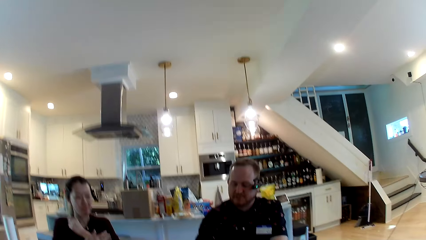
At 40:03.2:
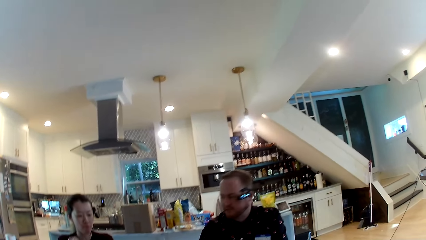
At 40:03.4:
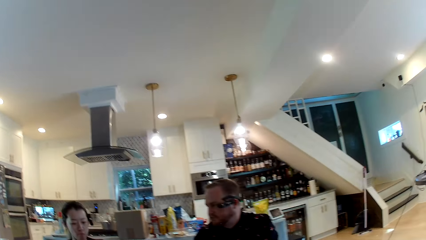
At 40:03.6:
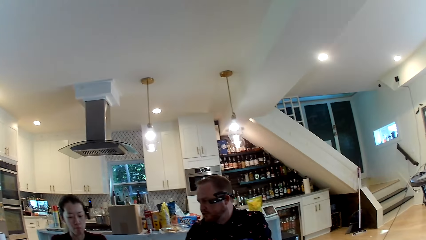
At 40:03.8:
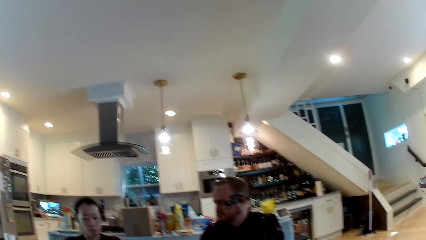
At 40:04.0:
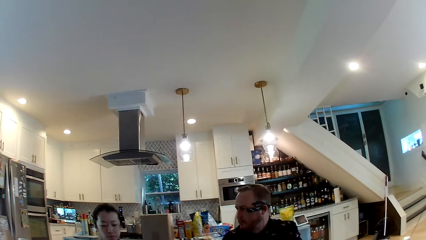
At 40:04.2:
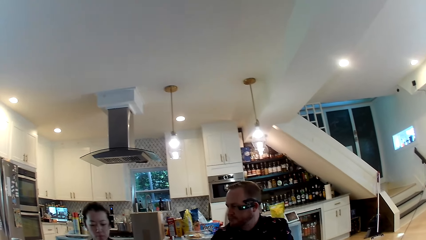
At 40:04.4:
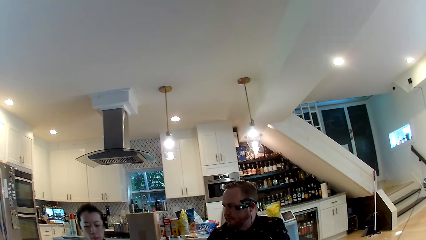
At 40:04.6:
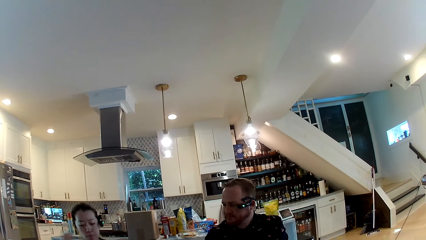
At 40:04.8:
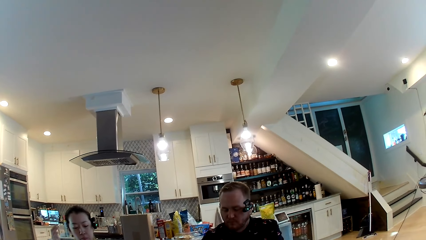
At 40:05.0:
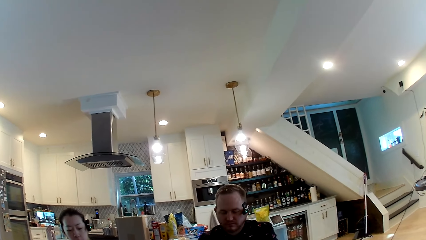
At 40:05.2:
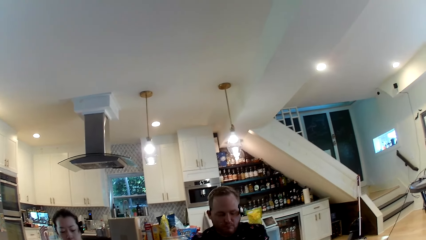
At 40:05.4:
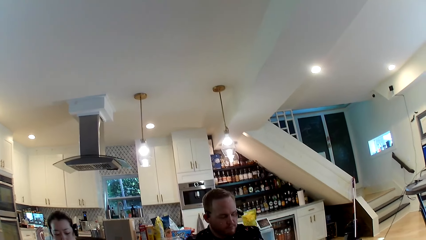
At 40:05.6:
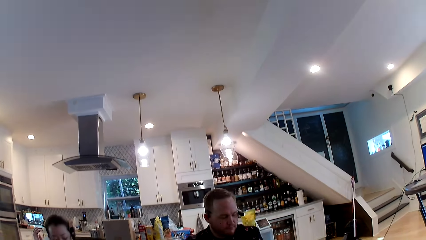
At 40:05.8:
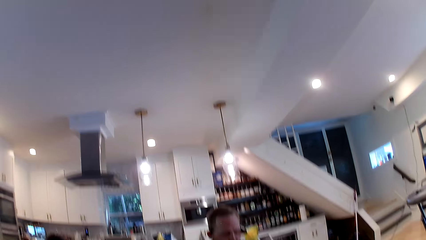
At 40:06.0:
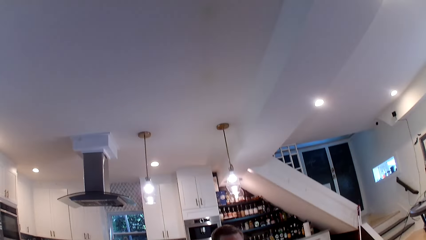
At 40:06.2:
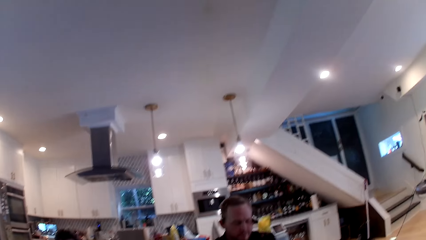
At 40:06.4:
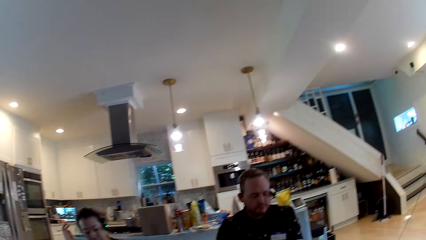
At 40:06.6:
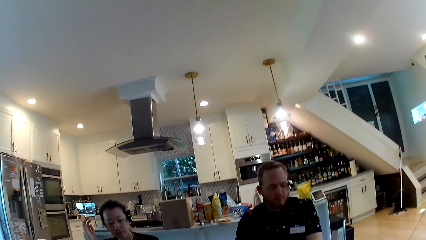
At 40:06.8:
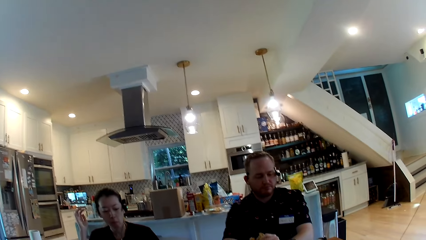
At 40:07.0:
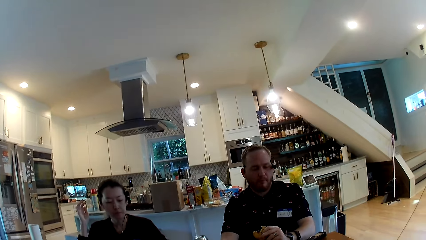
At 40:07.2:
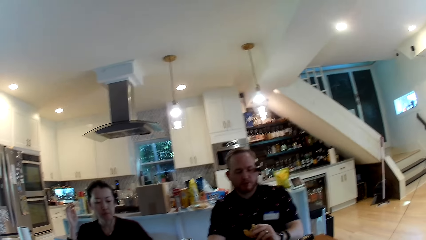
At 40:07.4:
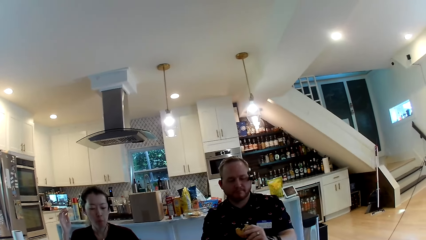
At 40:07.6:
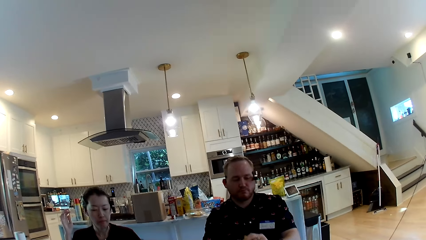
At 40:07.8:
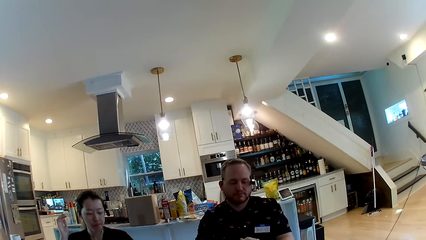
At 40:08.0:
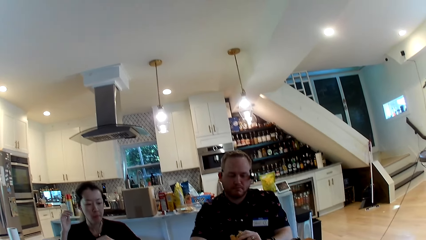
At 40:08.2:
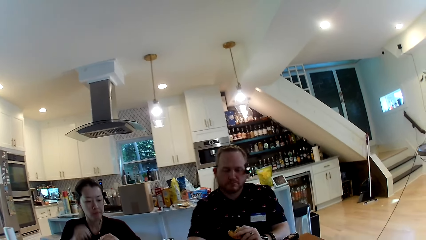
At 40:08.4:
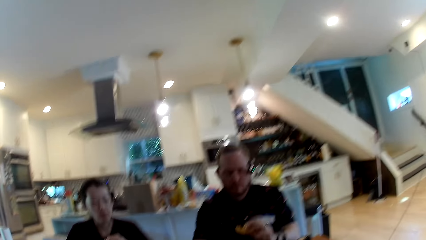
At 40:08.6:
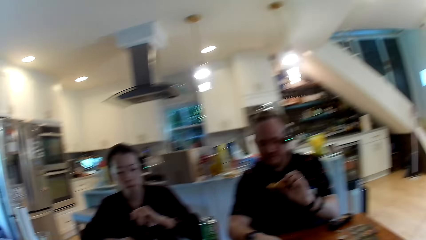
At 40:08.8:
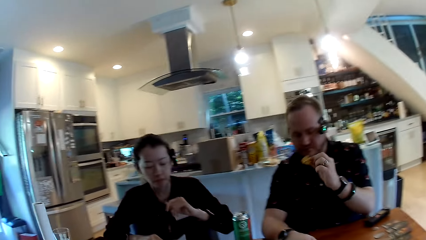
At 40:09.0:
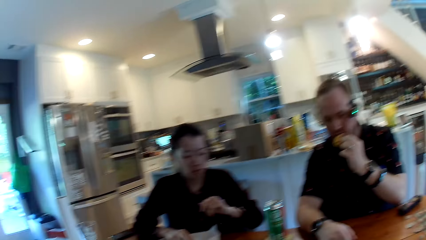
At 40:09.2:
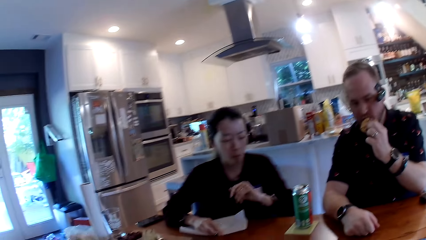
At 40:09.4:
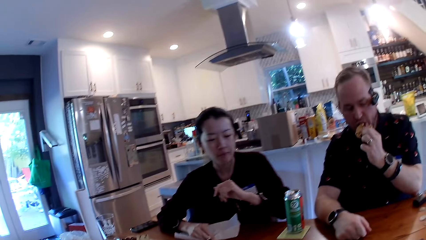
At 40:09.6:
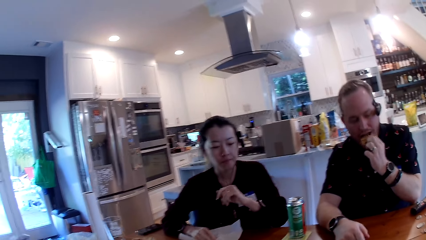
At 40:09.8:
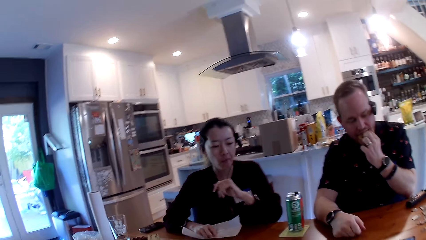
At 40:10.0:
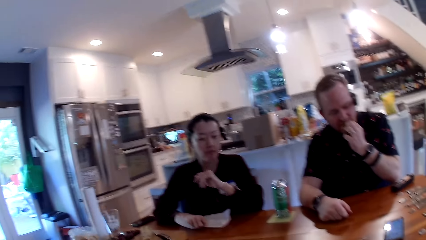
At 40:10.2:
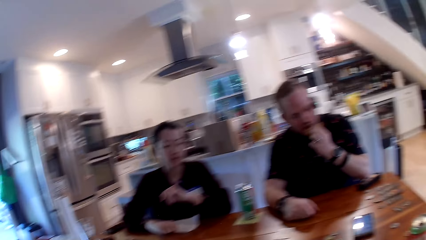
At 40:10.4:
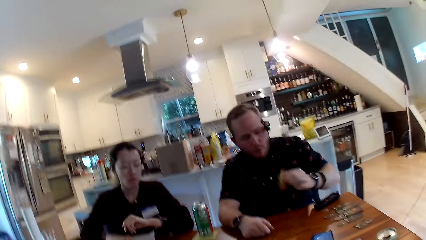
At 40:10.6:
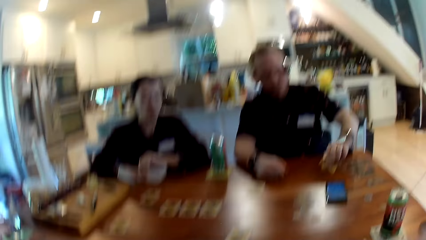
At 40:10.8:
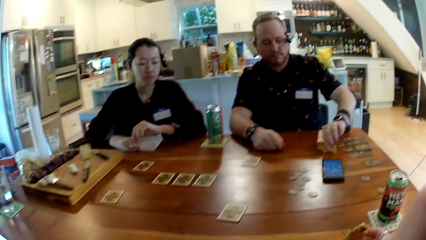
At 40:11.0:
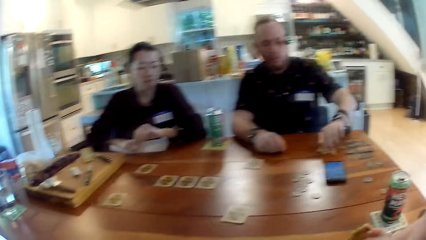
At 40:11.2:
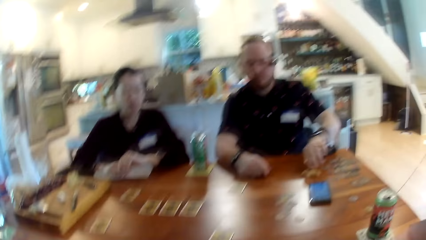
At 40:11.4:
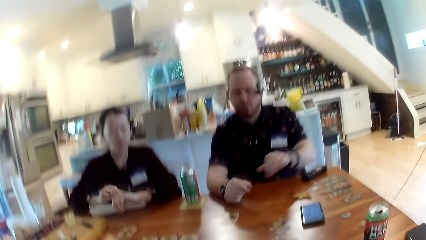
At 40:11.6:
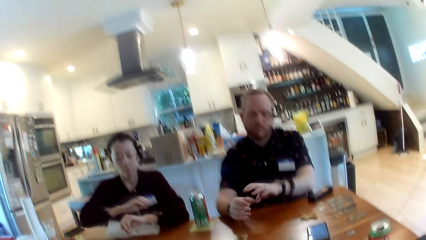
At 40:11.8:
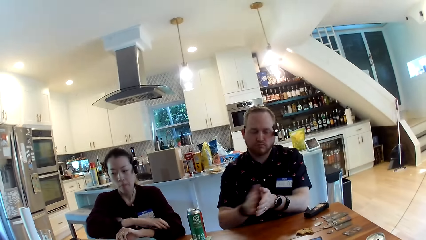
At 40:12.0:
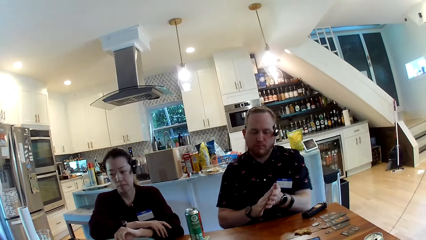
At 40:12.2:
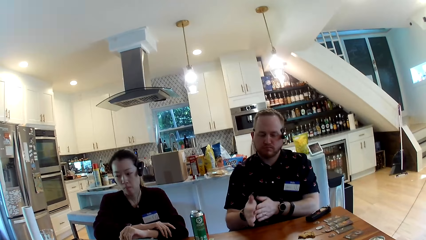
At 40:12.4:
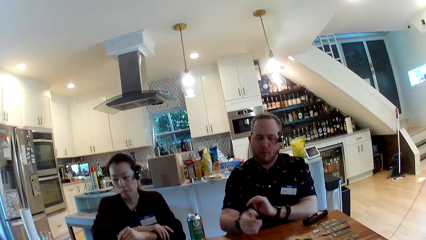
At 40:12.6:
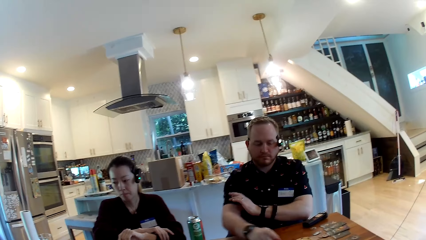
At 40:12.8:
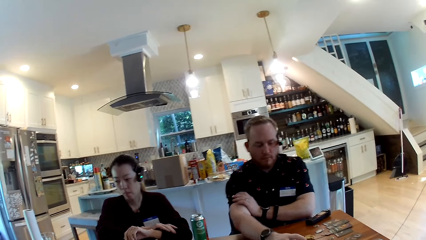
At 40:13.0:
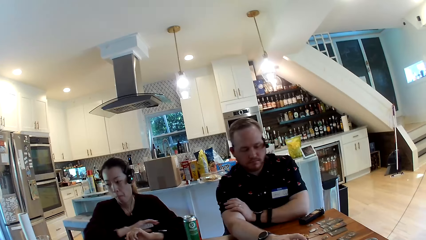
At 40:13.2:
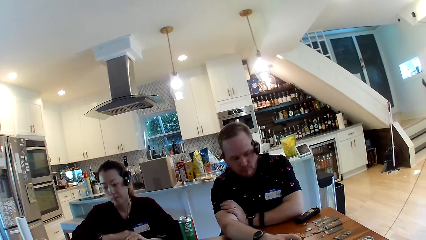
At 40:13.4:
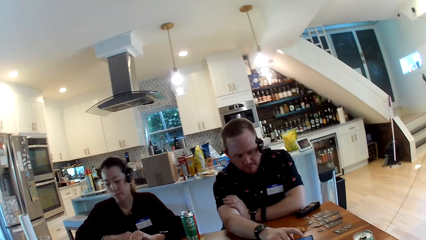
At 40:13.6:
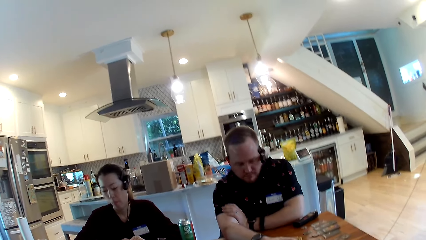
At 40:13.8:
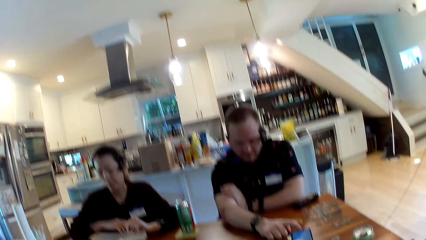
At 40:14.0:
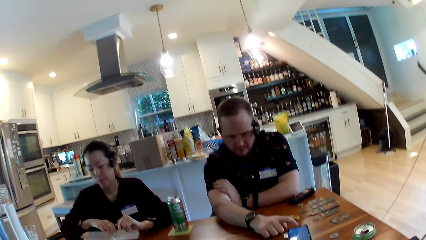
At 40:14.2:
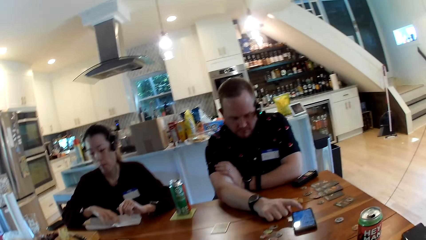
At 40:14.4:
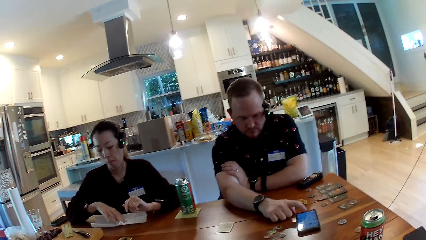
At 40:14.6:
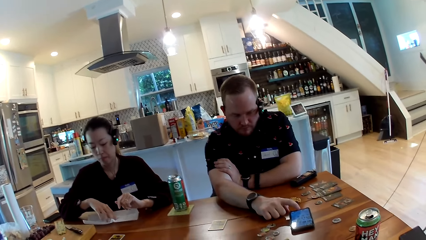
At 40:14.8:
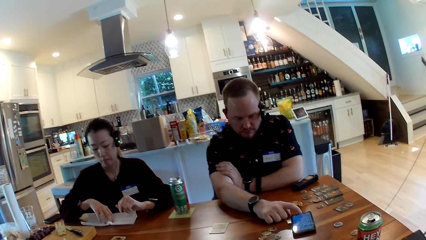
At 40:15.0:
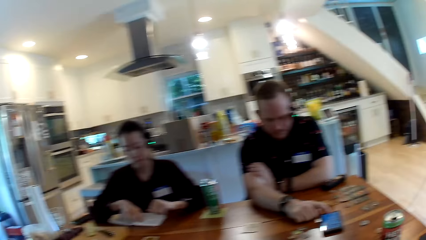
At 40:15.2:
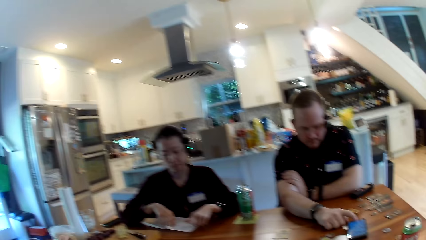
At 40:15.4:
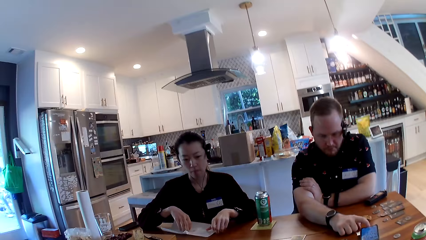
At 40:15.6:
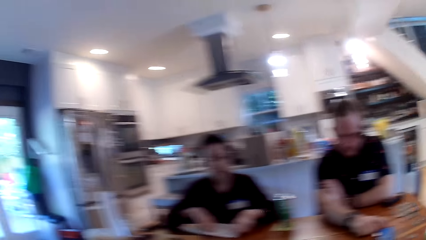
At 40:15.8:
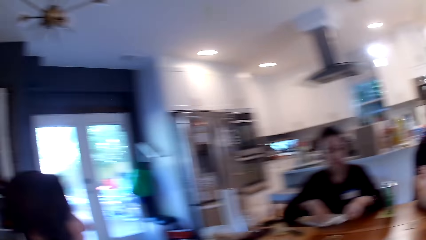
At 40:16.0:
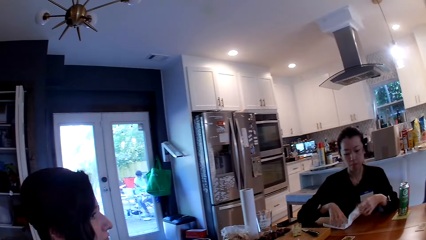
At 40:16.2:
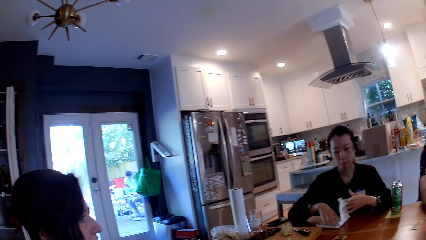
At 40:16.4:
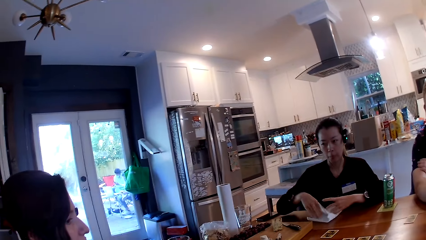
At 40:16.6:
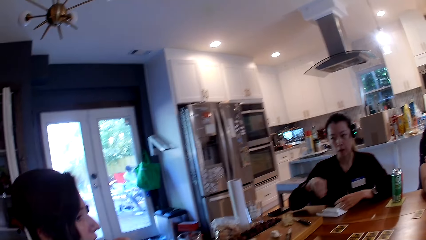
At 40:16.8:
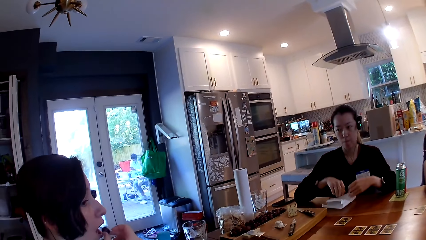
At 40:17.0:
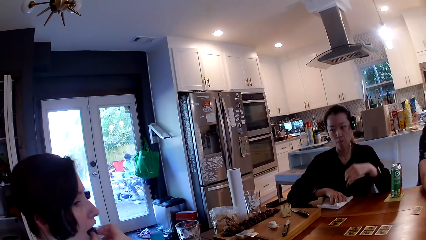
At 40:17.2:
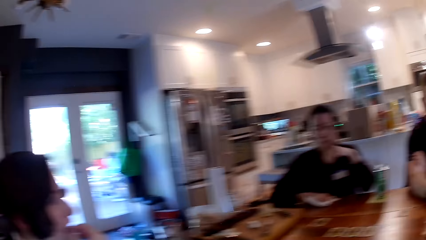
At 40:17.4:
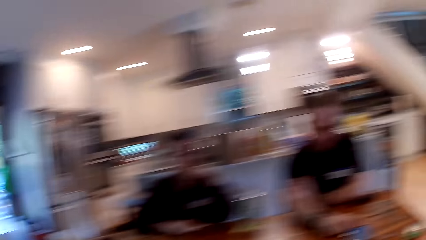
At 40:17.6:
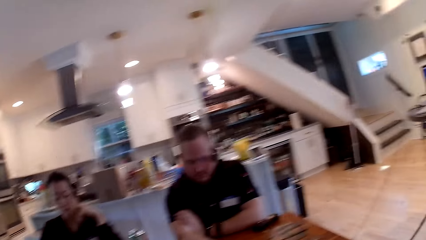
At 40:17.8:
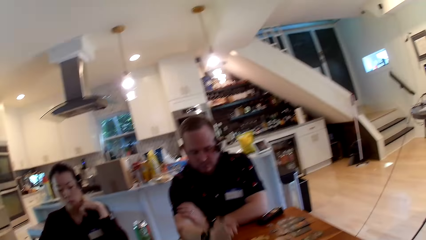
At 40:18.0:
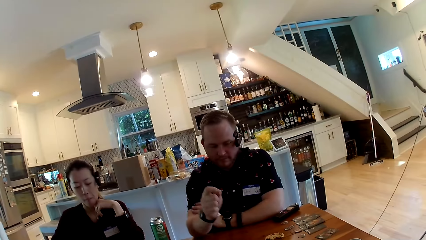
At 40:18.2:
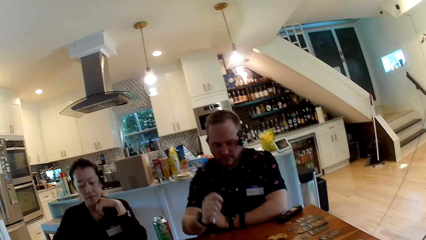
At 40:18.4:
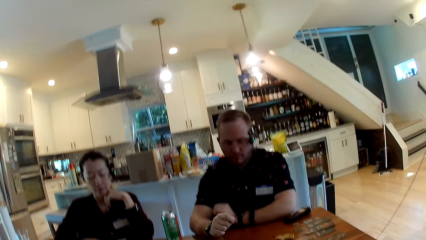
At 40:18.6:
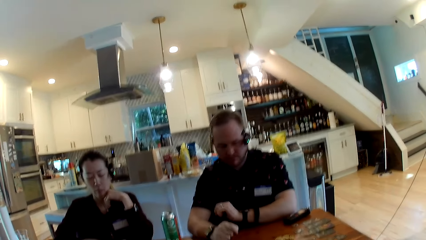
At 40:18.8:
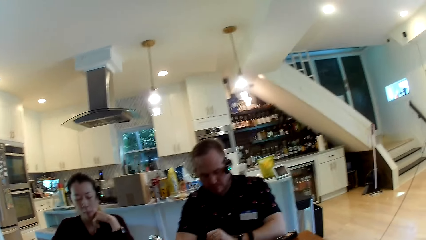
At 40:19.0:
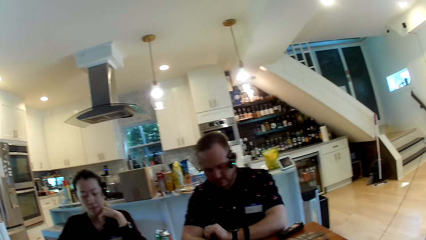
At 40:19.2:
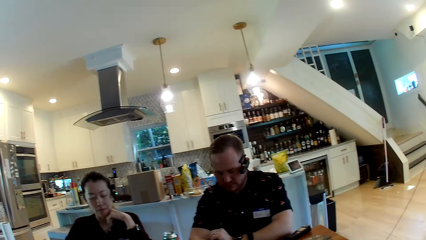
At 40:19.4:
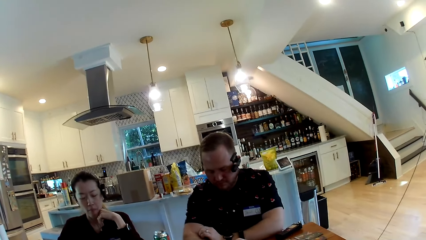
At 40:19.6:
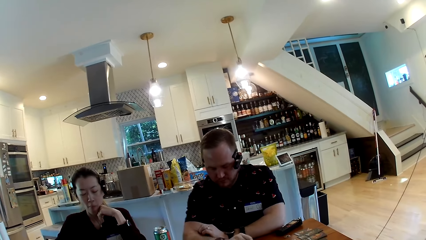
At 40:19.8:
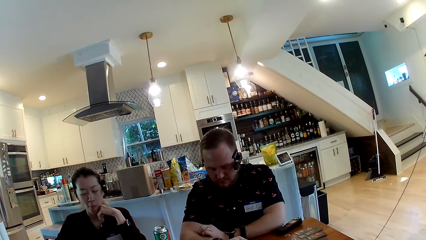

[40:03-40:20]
The man drops the cookie on the table with his left hand. The man presses his phone on the table with his right hand. The camera wearer converses with a woman. They look around.
